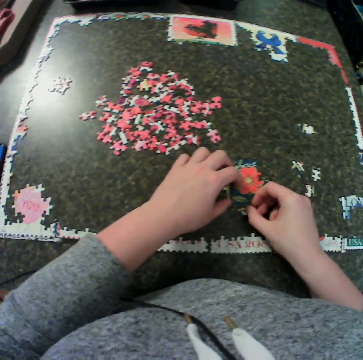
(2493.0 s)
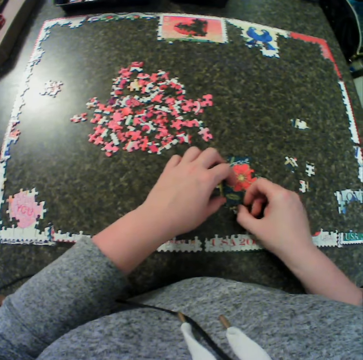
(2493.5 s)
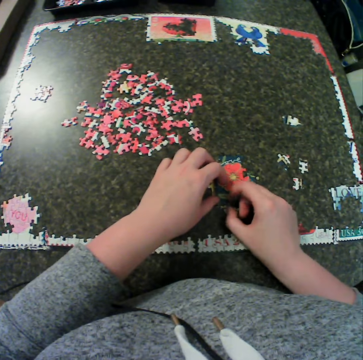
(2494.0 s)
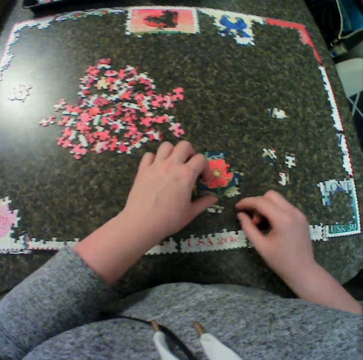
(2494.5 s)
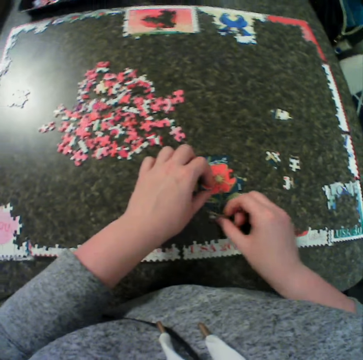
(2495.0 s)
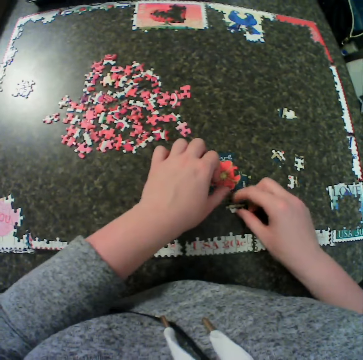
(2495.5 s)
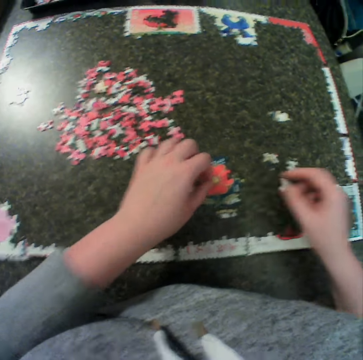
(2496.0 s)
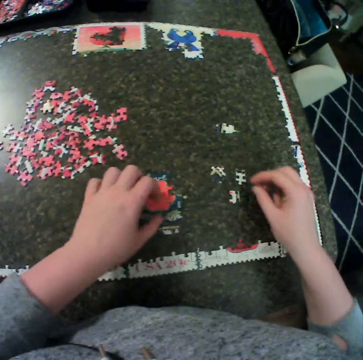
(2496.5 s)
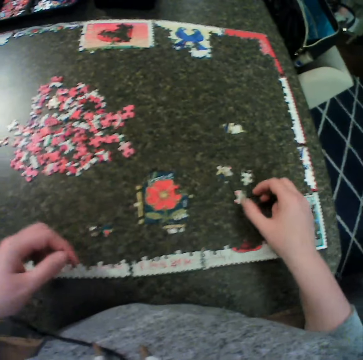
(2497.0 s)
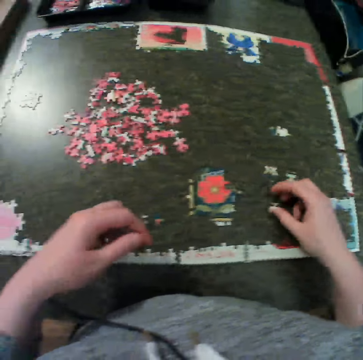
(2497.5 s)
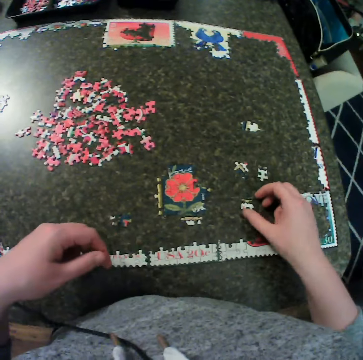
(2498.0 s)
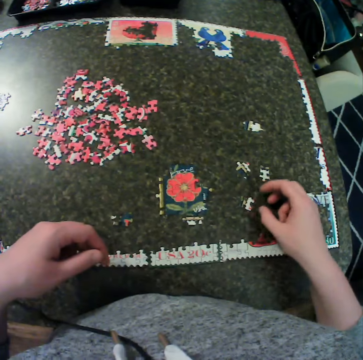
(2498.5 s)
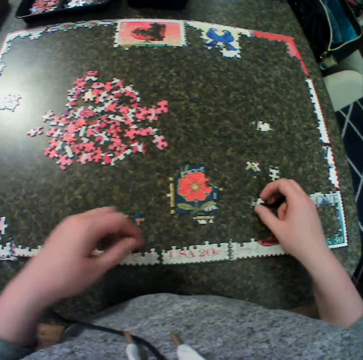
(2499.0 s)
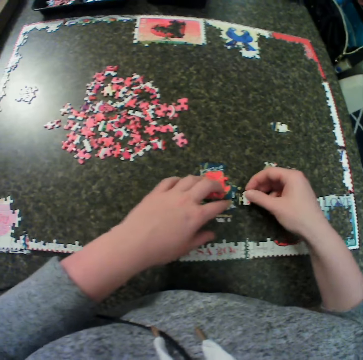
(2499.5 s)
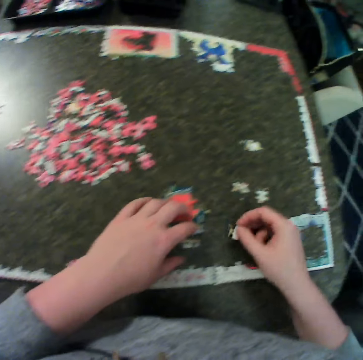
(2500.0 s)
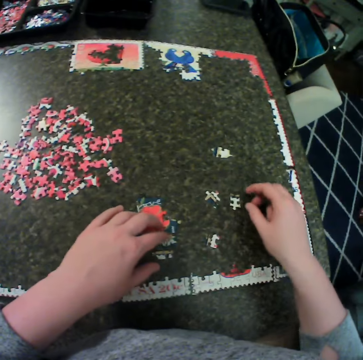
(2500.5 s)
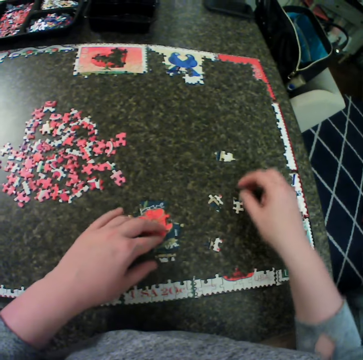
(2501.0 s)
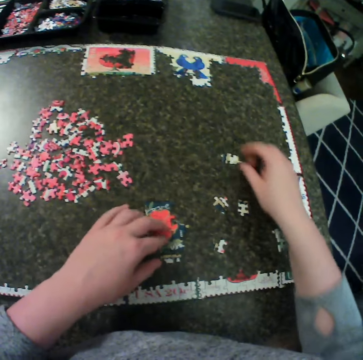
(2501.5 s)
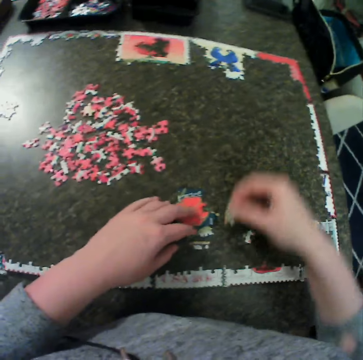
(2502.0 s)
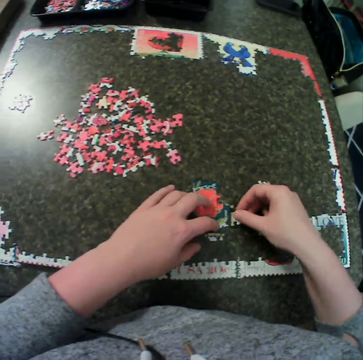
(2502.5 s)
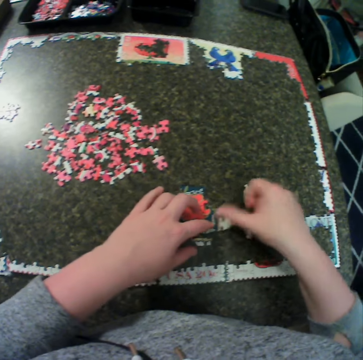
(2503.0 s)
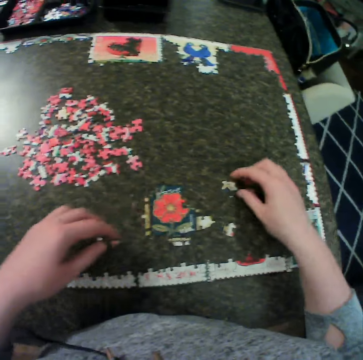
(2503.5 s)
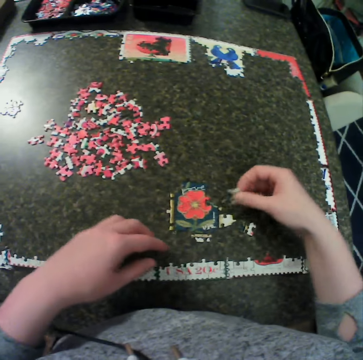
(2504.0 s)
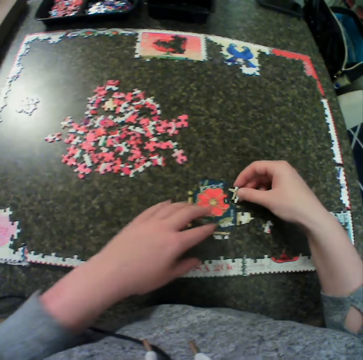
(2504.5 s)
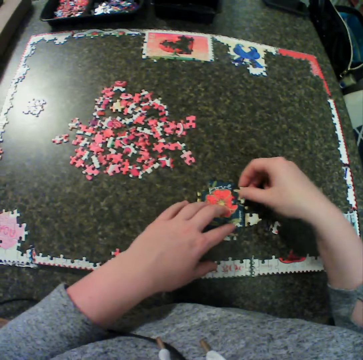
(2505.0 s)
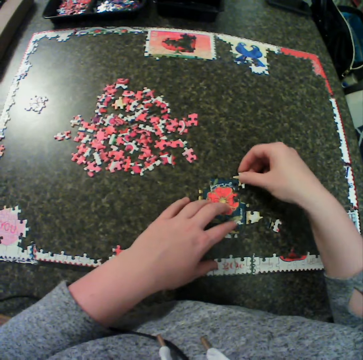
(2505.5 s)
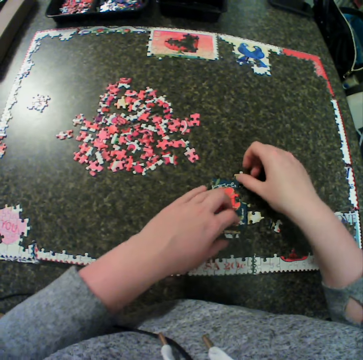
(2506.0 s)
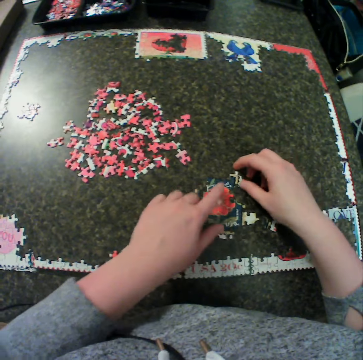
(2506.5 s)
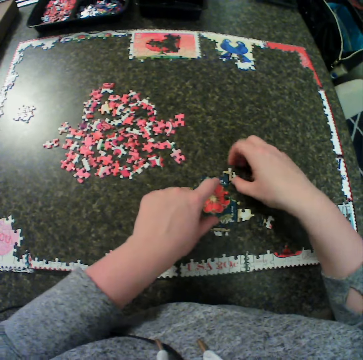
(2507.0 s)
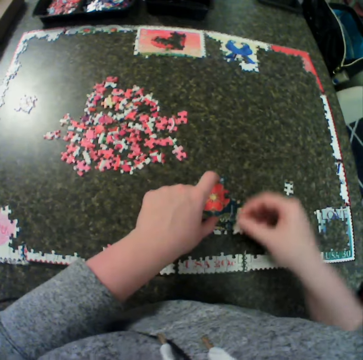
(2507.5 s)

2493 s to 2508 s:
The camera wearer holds the jigsaw puzzle. They create the jigsaw puzzle. They fix the puzzle together. They lift a puzzle piece. They create the jigsaw puzzle and move the jigsaw puzzle. They move a hand away from the jigsaw puzzle. They touch the puzzle piece and turn the puzzle piece. They pick the puzzle piece, hold the jigsaw puzzle and create the jigsaw puzzle. They move the puzzle piece away, drop the puzzle piece and search for a puzzle piece. They pick a piece of puzzle from the table. They create the jigsaw puzzle. They move both hands away. They pick a puzzle piece, create the jigsaw puzzle and hold the jigsaw puzzle. They fix the puzzle together. They move the puzzle piece away. They create the jigsaw puzzle. They move a hand along the jigsaw puzzle. They lift the puzzle piece.

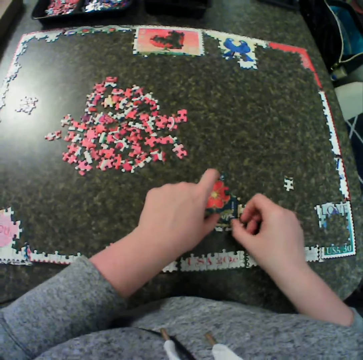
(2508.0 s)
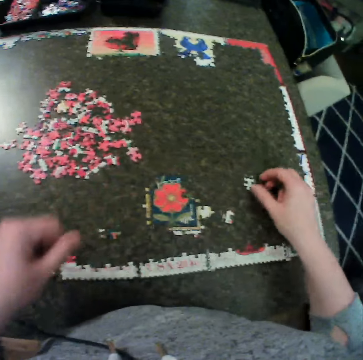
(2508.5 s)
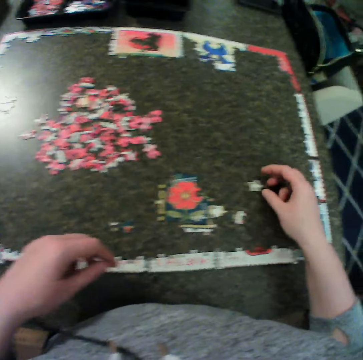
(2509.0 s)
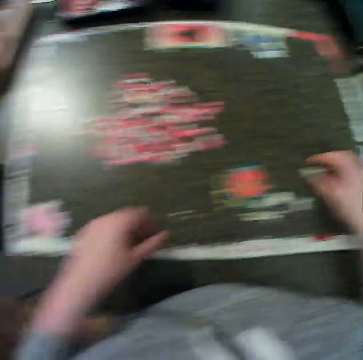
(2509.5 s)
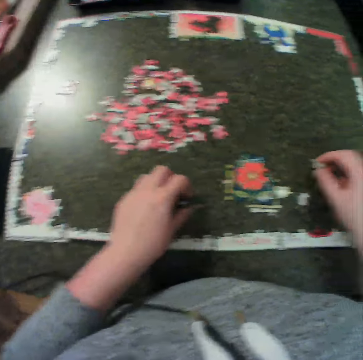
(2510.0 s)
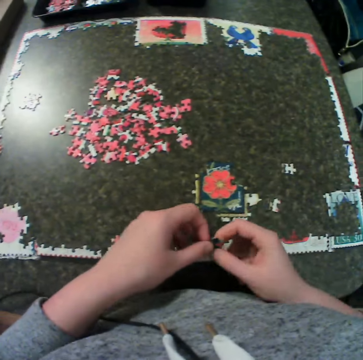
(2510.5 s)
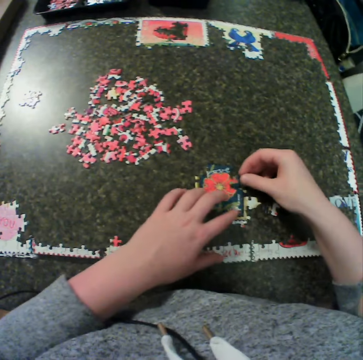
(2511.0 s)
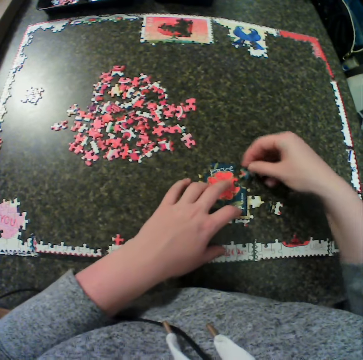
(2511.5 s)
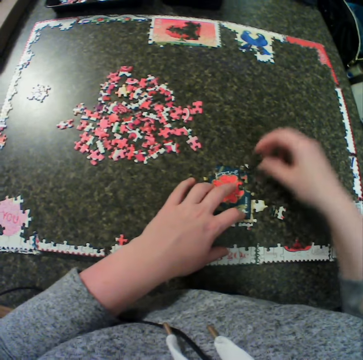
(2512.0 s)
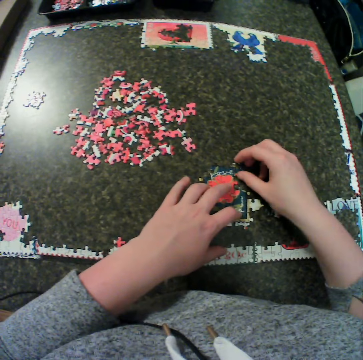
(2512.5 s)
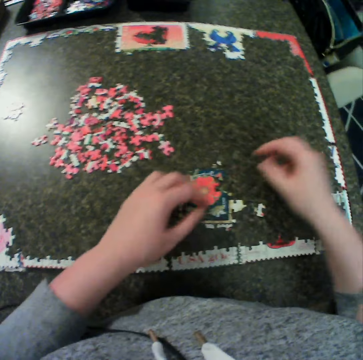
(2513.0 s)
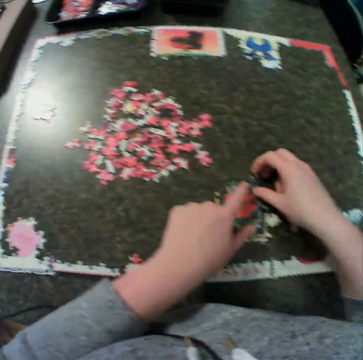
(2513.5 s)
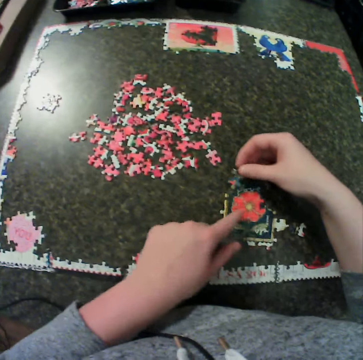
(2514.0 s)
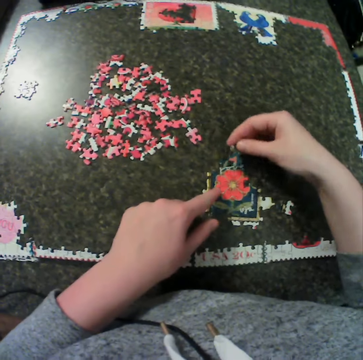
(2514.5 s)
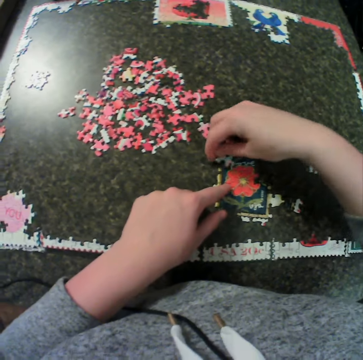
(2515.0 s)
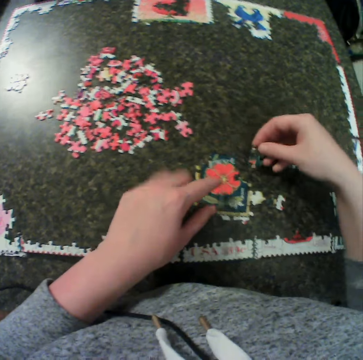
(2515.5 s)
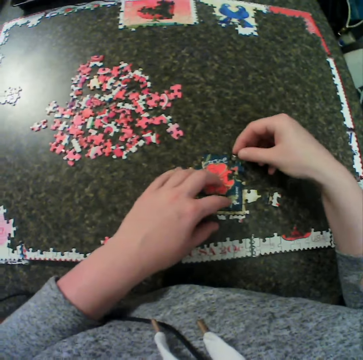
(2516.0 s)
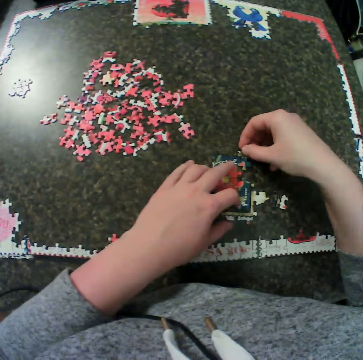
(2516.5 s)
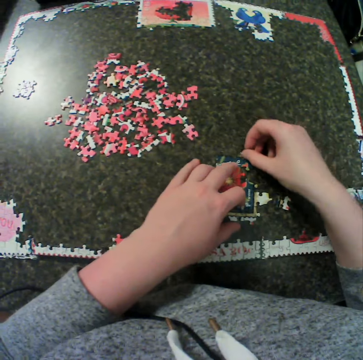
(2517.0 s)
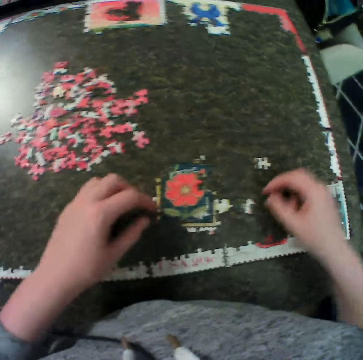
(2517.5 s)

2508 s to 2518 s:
The camera wearer creates a jigsaw puzzle. They remove a hand from the jigsaw. They move a puzzle piece. They pick a piece of puzzle from the table. They hold the puzzle piece. They move the right hand. They hold the puzzle piece with the other hand. They touch the jigsaw. They create the jigsaw puzzle. They fix the puzzle together. They move their hands away. They hold the jigsaw puzzle. They lift the puzzle piece. They move the puzzle piece around. They create the jigsaw puzzle.

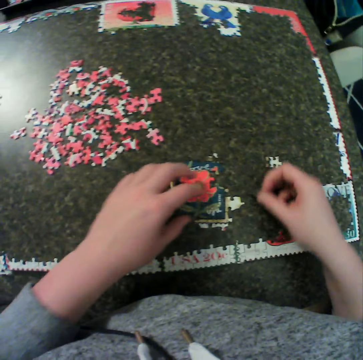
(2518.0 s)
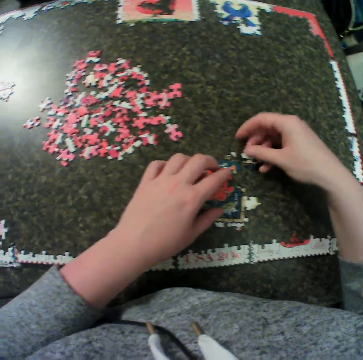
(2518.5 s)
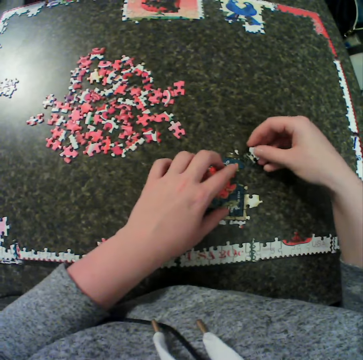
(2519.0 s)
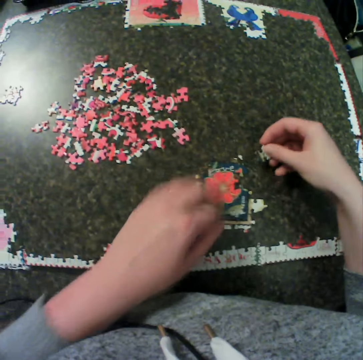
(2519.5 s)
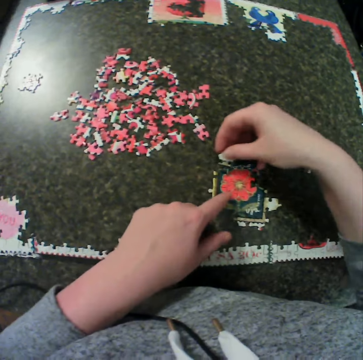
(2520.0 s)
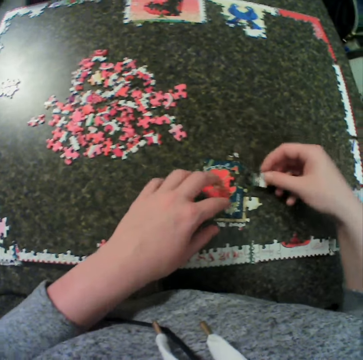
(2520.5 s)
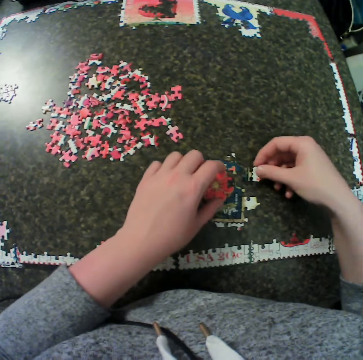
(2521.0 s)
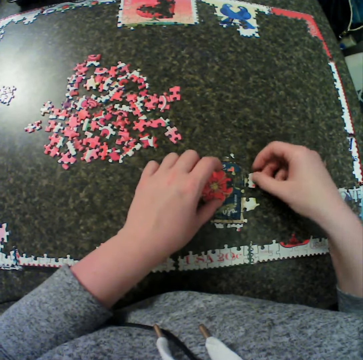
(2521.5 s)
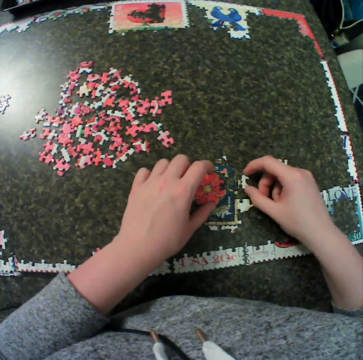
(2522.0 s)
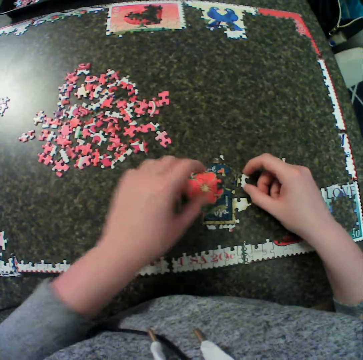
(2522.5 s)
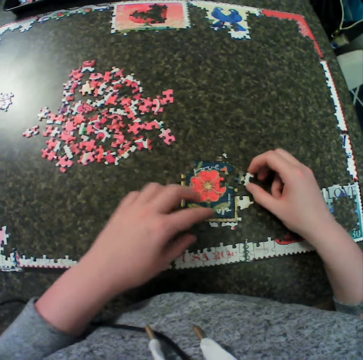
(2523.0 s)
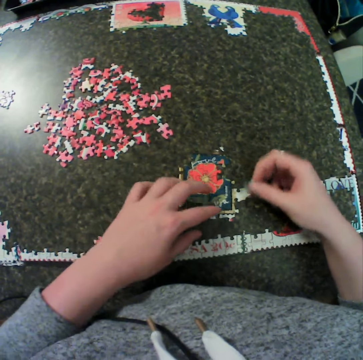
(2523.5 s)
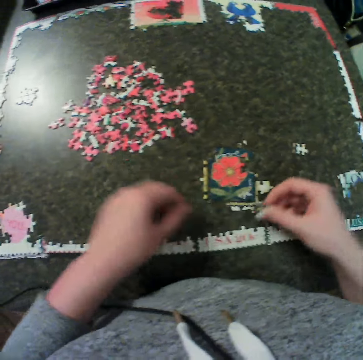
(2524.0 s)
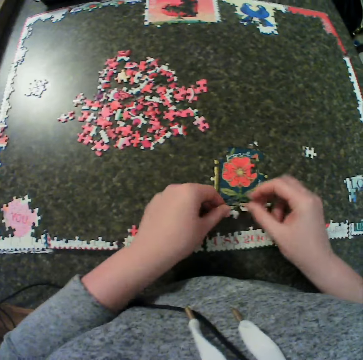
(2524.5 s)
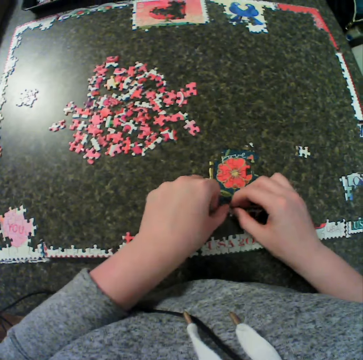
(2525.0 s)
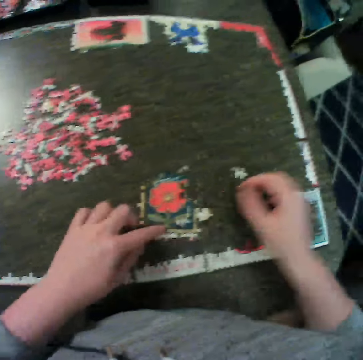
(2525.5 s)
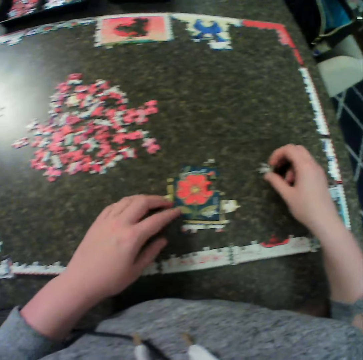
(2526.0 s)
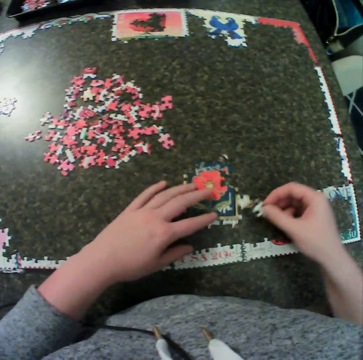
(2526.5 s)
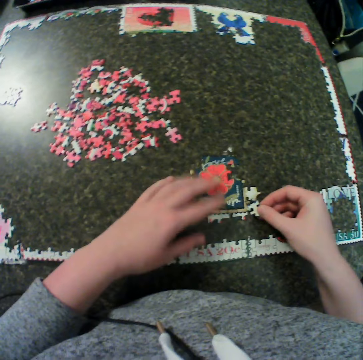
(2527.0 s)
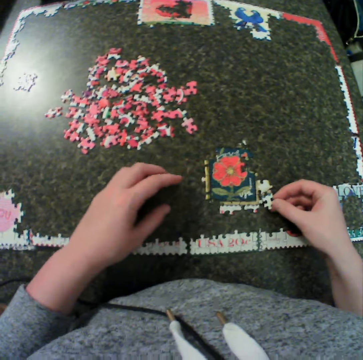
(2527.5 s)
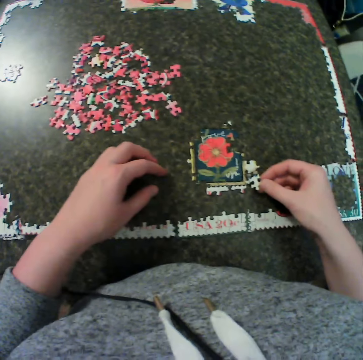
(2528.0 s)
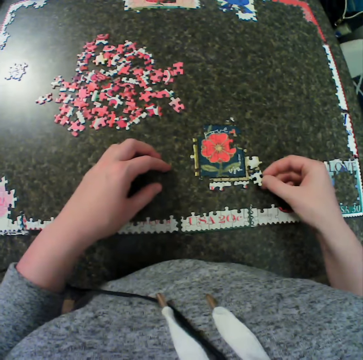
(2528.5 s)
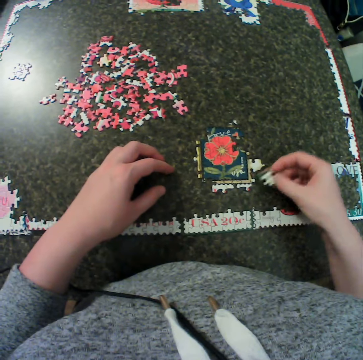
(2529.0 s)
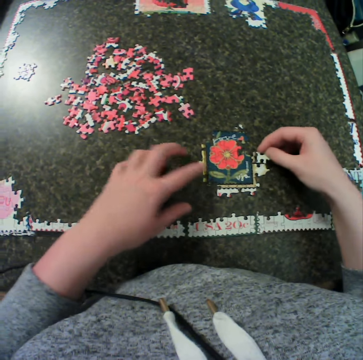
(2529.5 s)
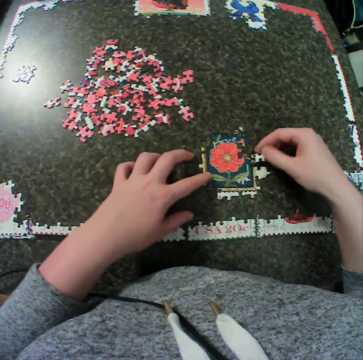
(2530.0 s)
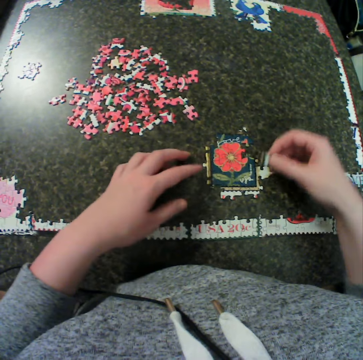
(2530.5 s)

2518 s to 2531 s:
The camera wearer picks a puzzle piece. They hold the jigsaw puzzle. They move the puzzle piece around. They remove a hand from the jigsaw puzzle. They hold the jigsaw puzzle. They put the puzzle piece on the jigsaw. They move the puzzle piece around. They move a hand along the jigsaw puzzle. They put the puzzle piece on the jigsaw. They remove a hand from the jigsaw puzzle. They hold the jigsaw puzzle. They lift the puzzle piece. They remove a hand from the jigsaw puzzle. They hold the puzzle piece with the other hand. They create the jigsaw puzzle. They pick a piece of puzzle from the table. They remove a hand from the jigsaw puzzle. They turn the jigsaw puzzle. They put a puzzle piece on the jigsaw puzzle. They fix the puzzle together. They remove a hand from the jigsaw puzzle. They move the puzzle piece around. They hold the jigsaw puzzle with a finger. They move their hands away from the jigsaw.
